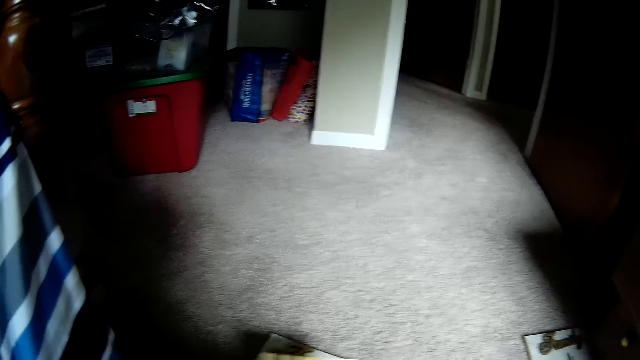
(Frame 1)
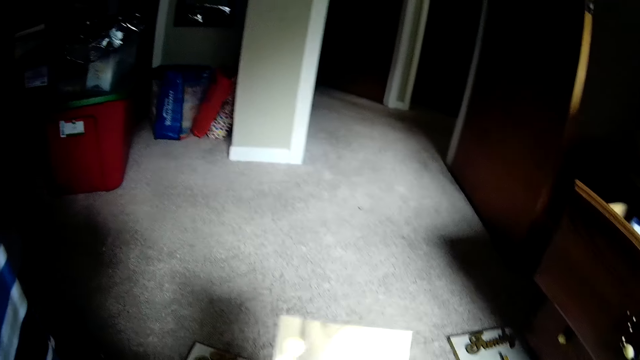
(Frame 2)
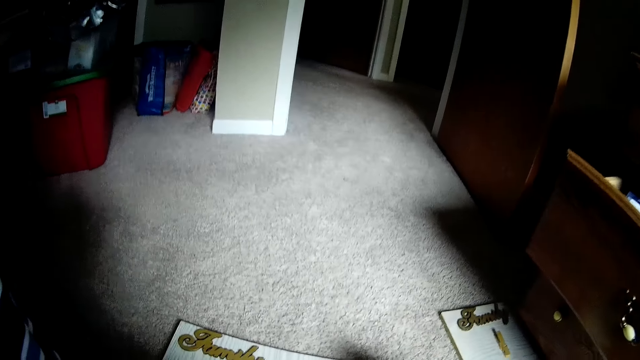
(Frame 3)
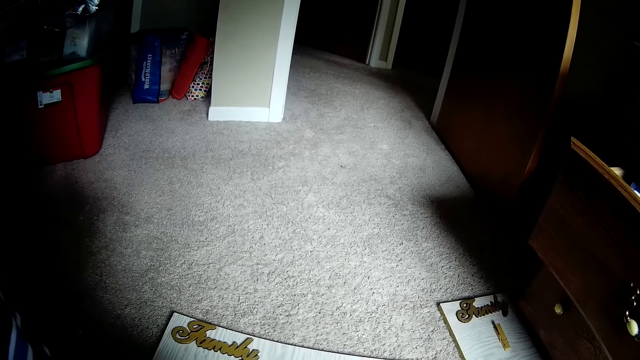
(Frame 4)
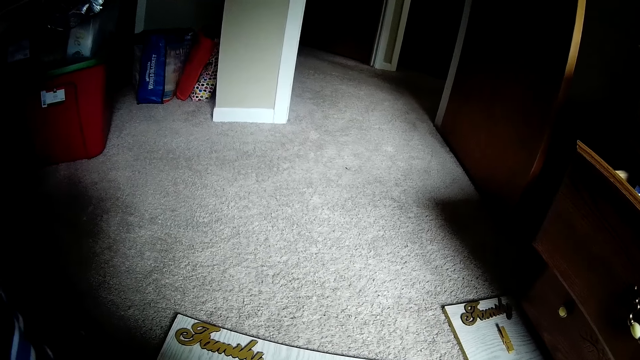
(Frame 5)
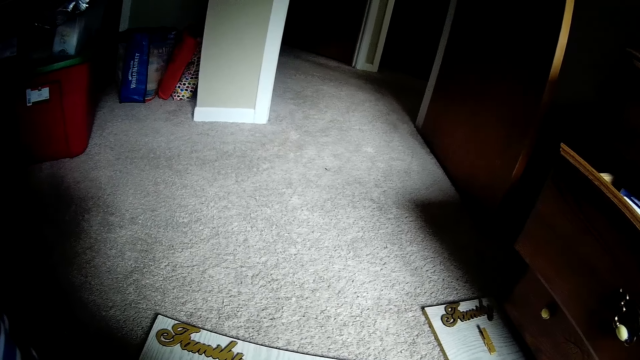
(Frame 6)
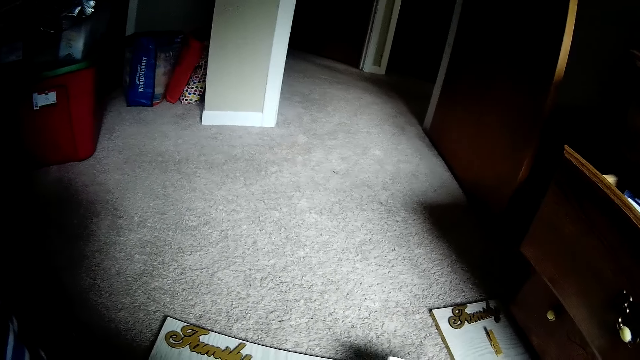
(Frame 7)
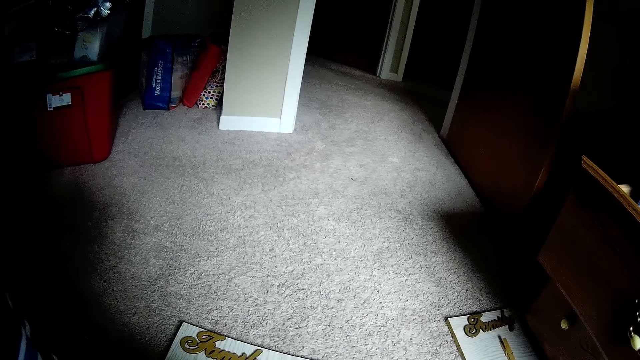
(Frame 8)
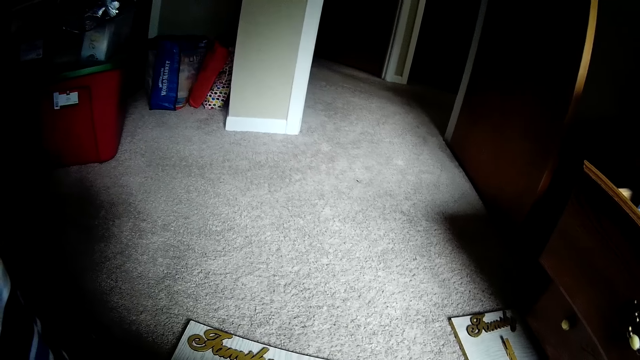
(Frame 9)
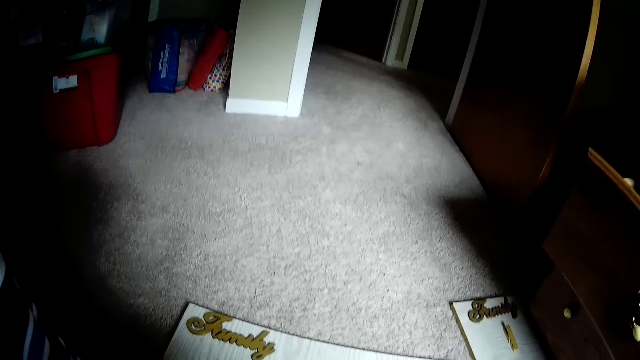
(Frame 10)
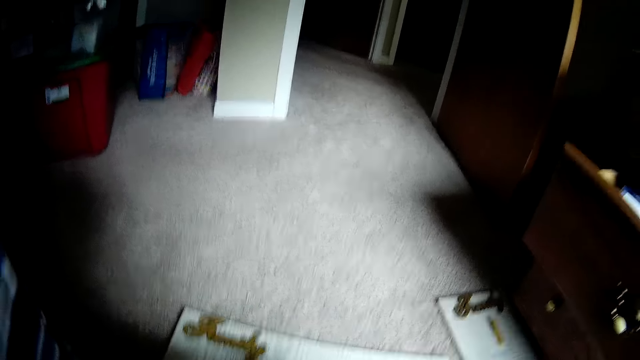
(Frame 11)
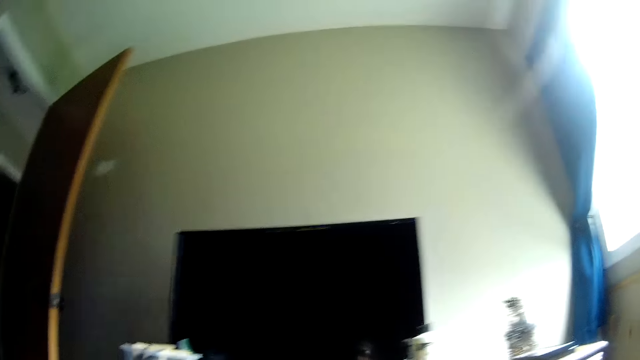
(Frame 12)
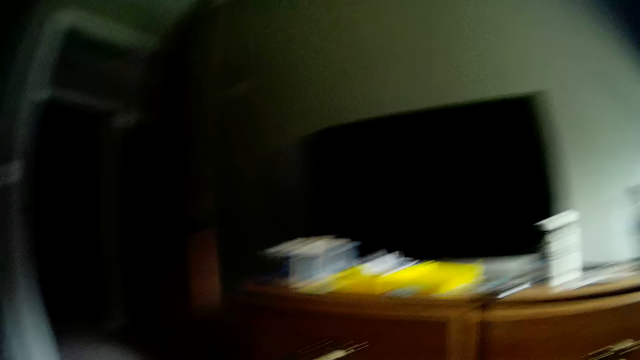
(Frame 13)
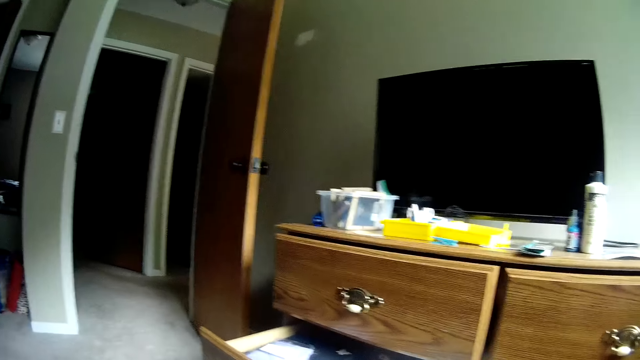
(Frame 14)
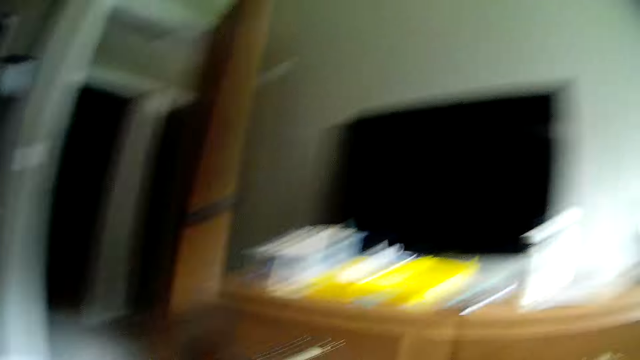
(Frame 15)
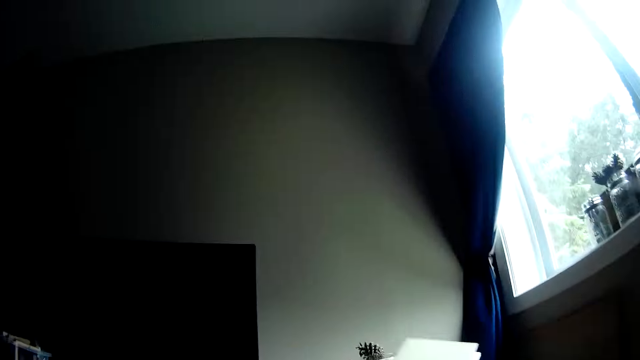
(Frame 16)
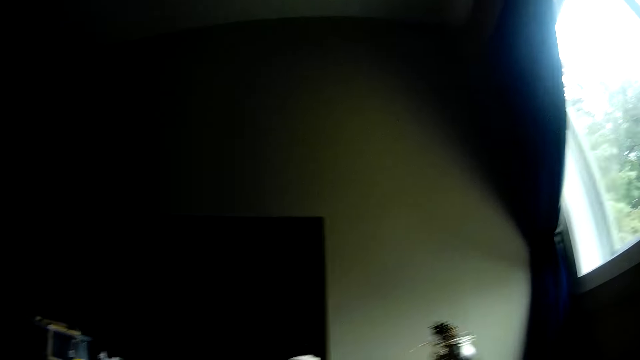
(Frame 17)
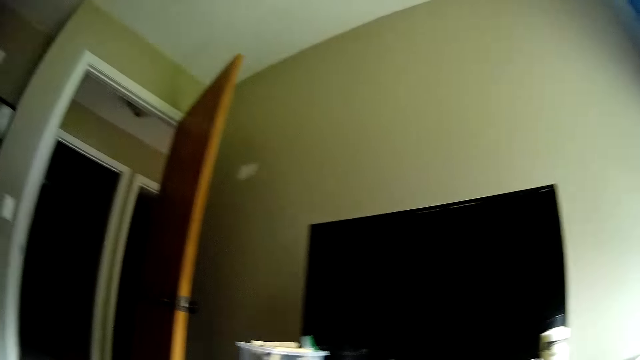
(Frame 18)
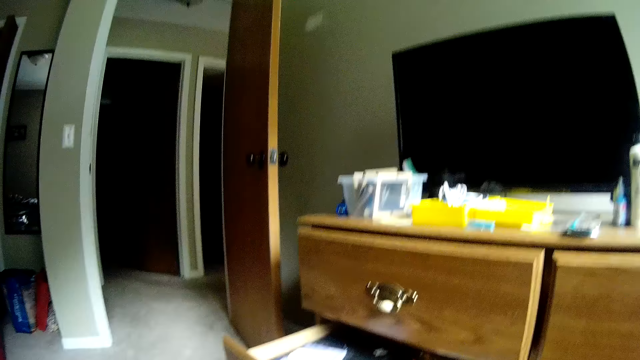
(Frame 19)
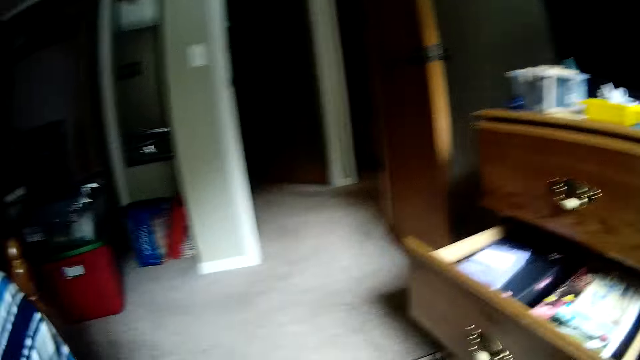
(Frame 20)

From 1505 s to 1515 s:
The camera wearer drops the paper on the floor. They pick up the sticker. They look around the house.

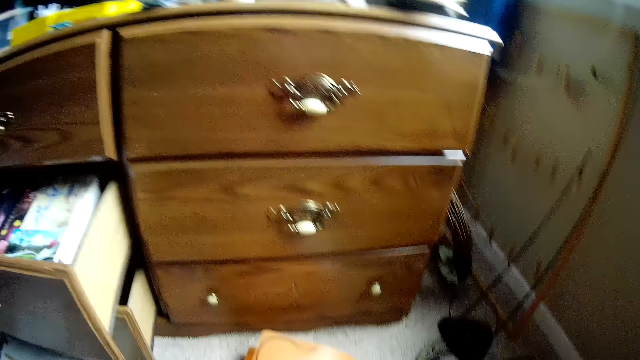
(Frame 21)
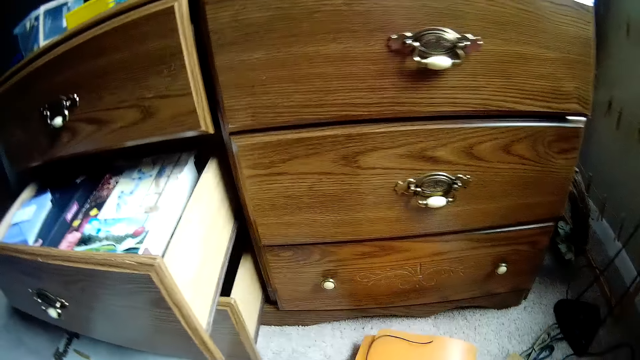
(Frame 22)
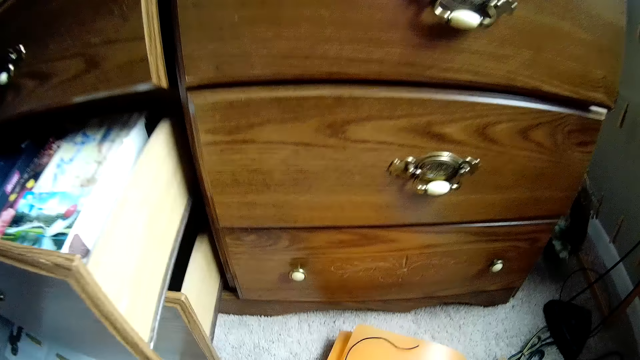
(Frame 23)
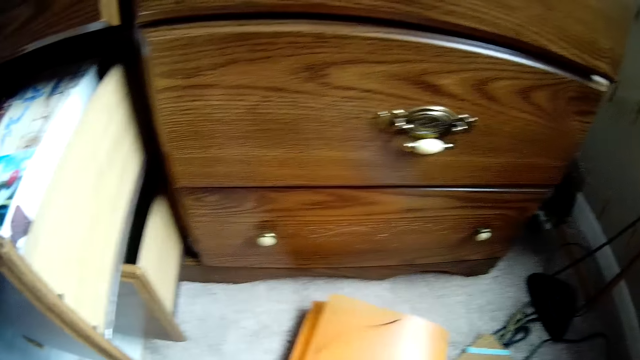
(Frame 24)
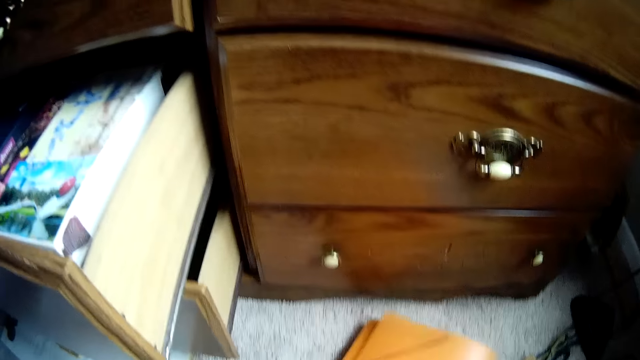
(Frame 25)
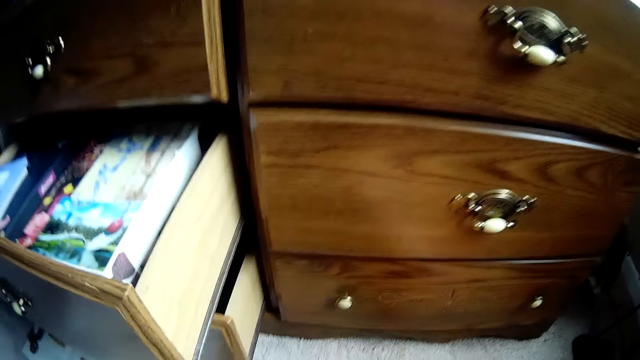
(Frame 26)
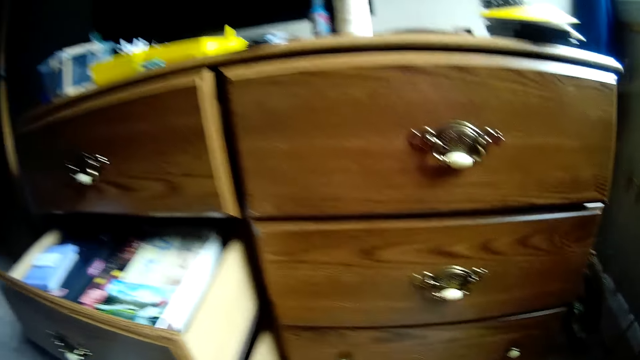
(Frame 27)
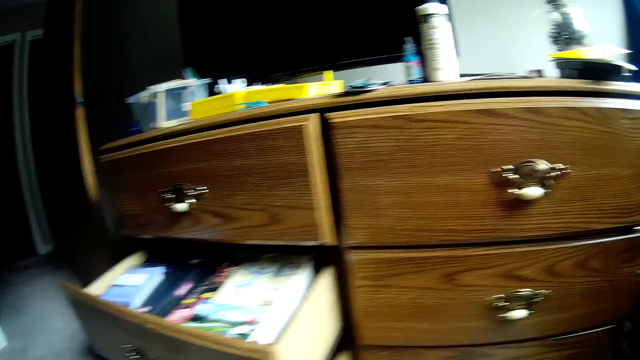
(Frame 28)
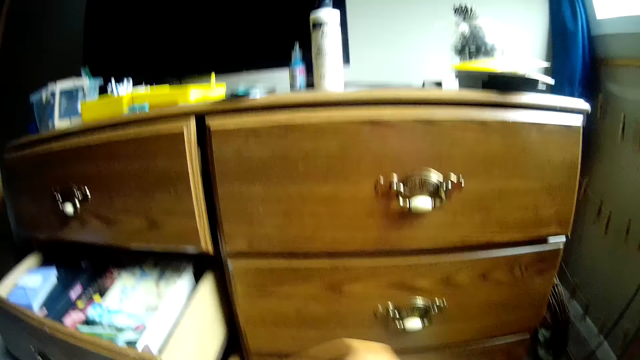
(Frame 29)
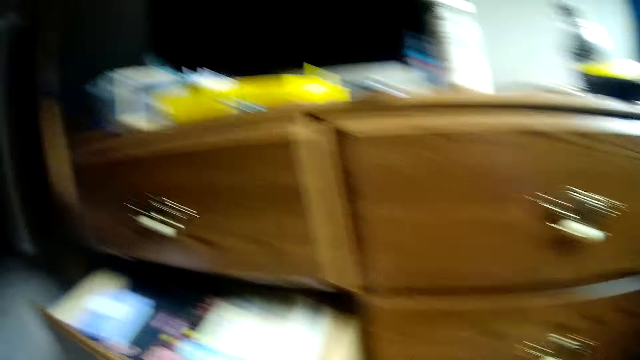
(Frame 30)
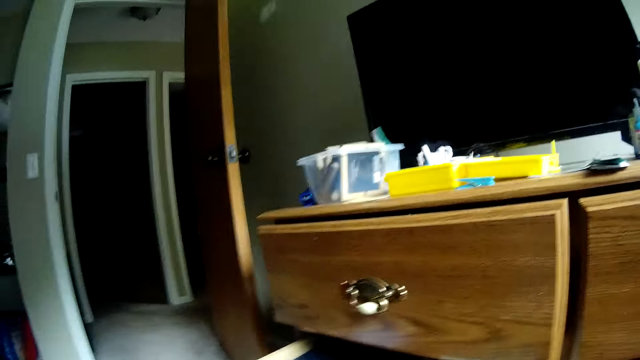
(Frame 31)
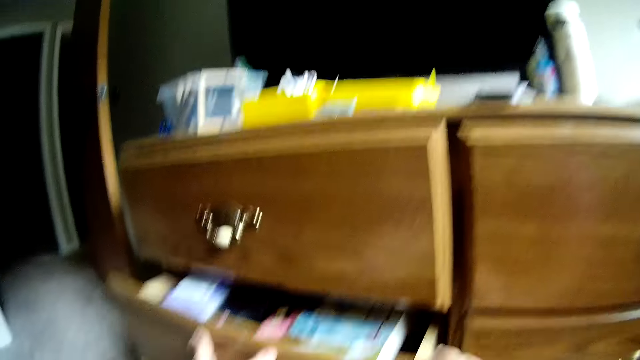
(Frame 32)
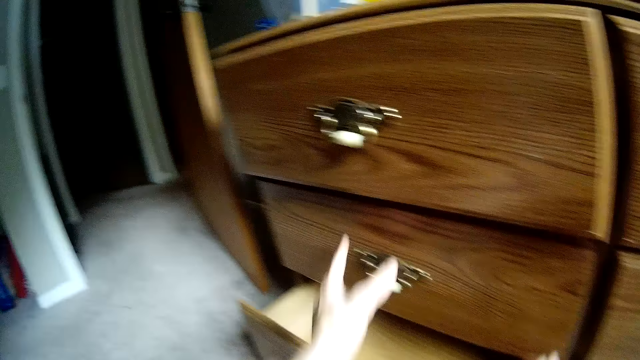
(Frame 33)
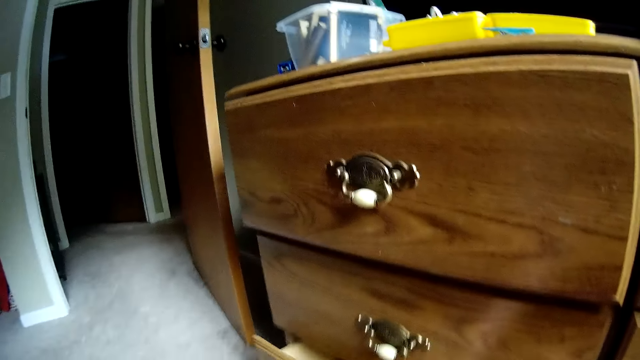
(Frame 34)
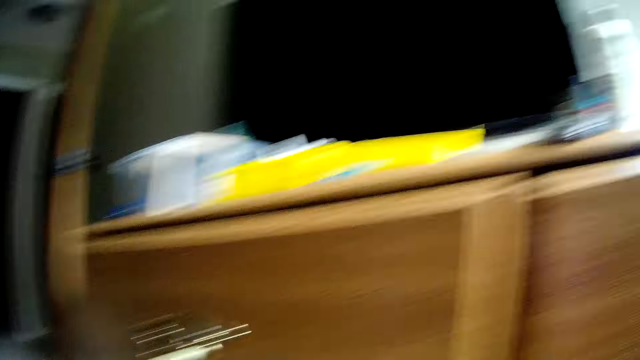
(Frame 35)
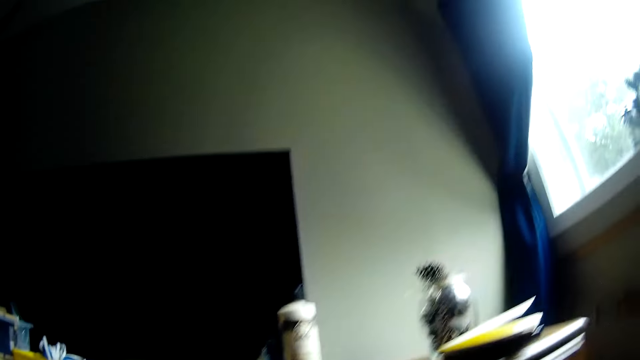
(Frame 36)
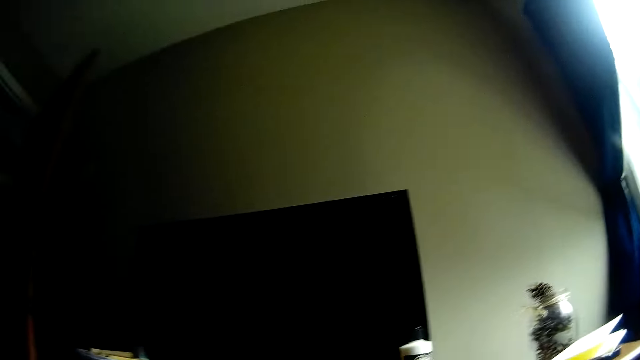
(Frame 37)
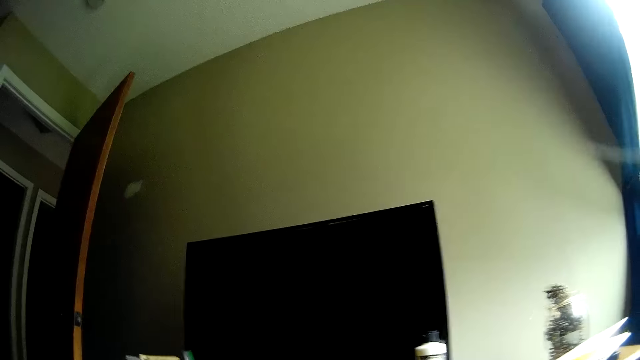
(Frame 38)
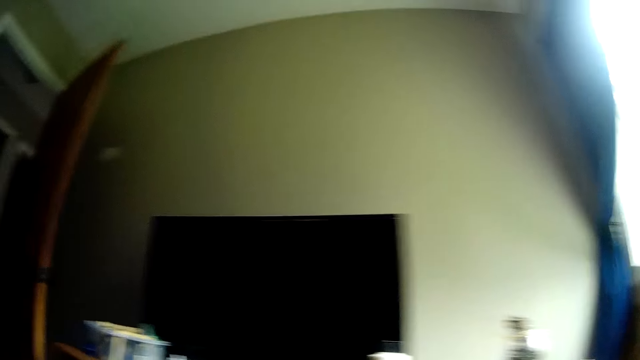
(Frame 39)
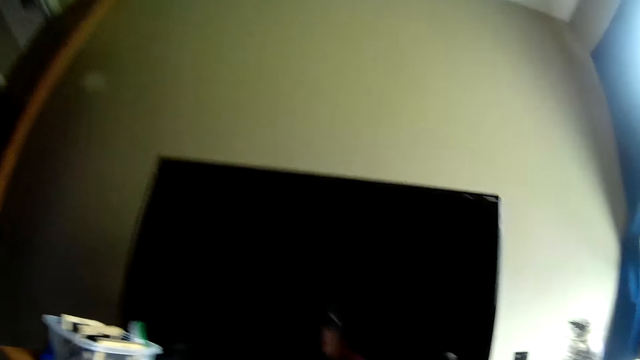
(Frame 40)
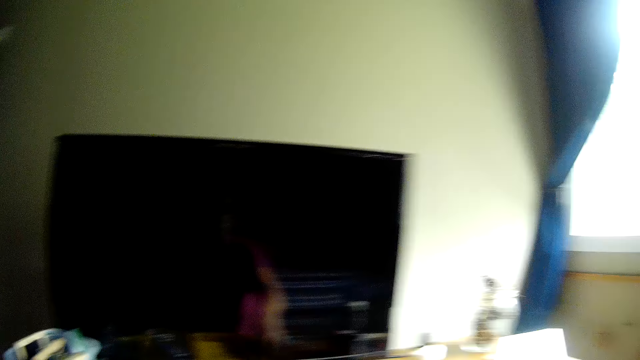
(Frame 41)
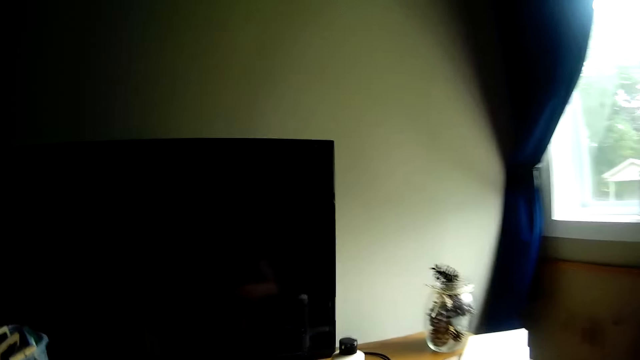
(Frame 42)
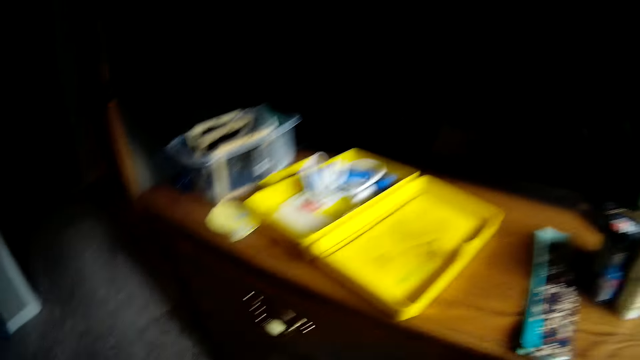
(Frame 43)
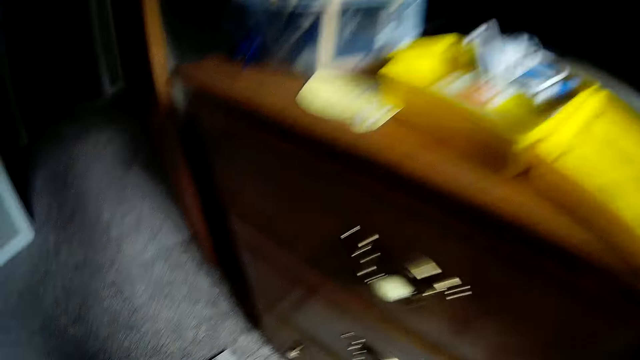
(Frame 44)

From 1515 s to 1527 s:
The camera wearer picks up the sticker paper. She picks up the file holder bag. She drops the file holder bag in the drawer. She closes the drawers with her hands. She looks around the house.
